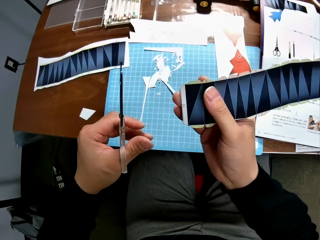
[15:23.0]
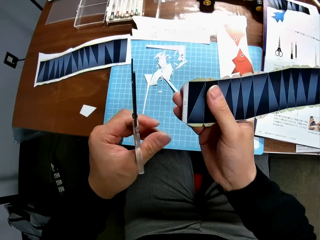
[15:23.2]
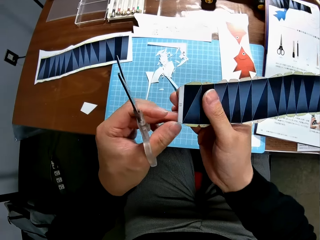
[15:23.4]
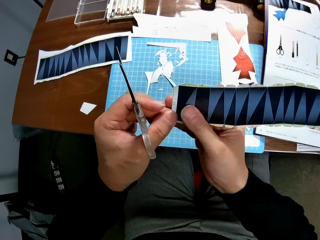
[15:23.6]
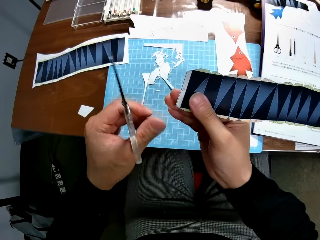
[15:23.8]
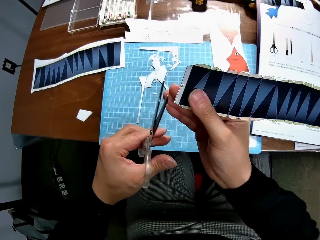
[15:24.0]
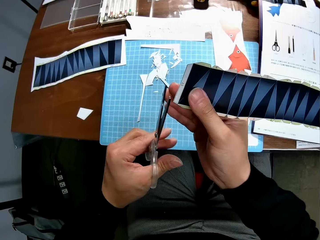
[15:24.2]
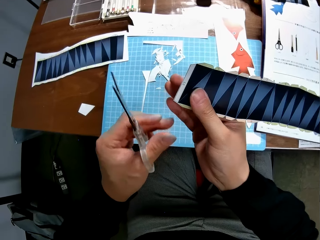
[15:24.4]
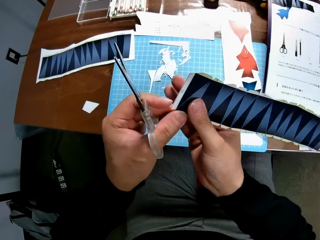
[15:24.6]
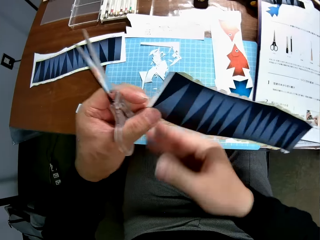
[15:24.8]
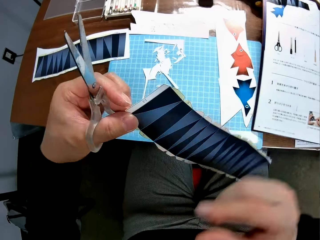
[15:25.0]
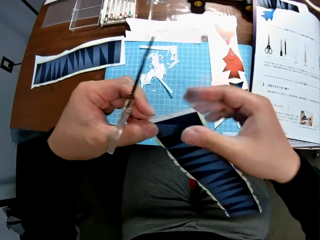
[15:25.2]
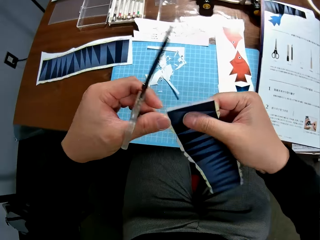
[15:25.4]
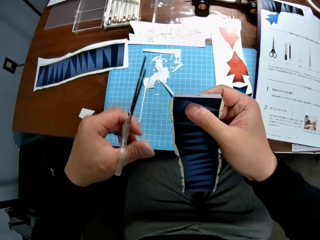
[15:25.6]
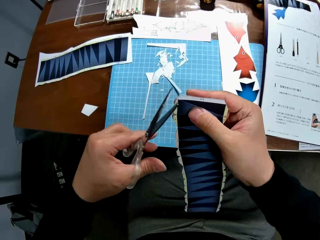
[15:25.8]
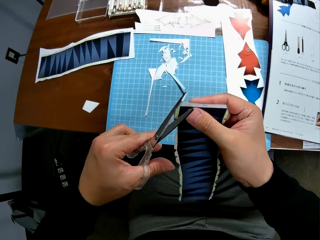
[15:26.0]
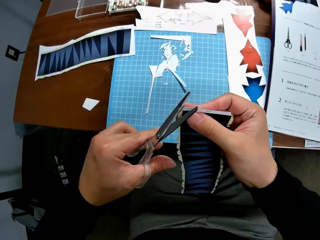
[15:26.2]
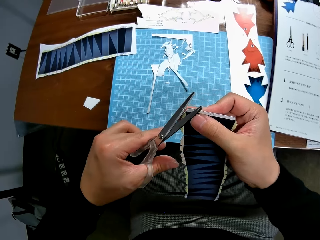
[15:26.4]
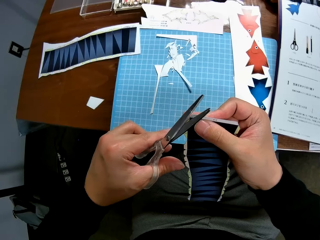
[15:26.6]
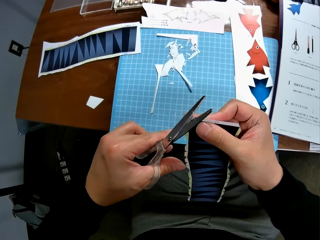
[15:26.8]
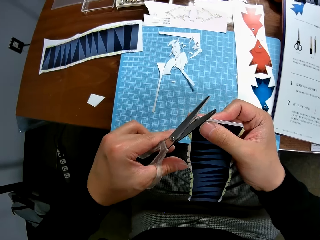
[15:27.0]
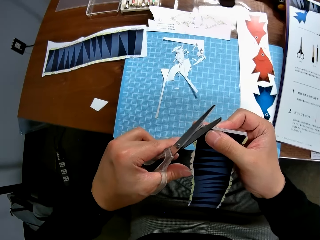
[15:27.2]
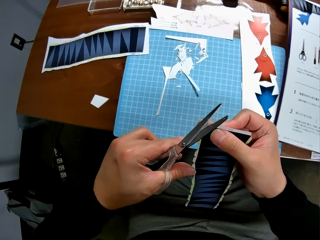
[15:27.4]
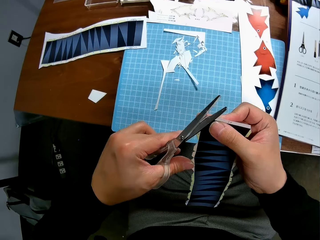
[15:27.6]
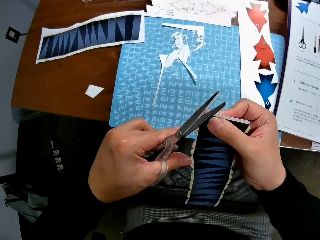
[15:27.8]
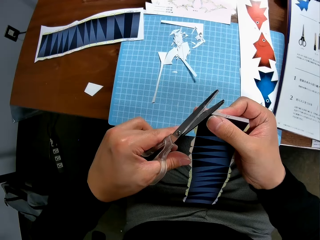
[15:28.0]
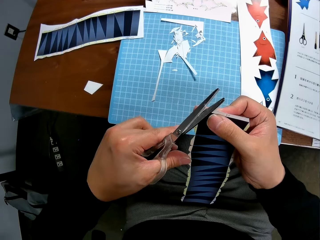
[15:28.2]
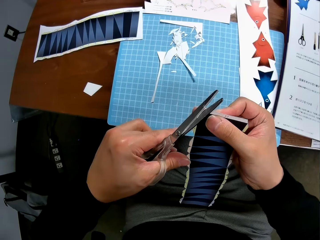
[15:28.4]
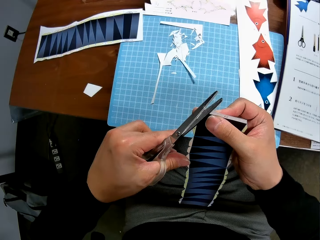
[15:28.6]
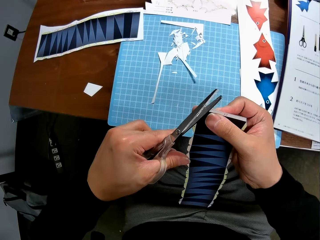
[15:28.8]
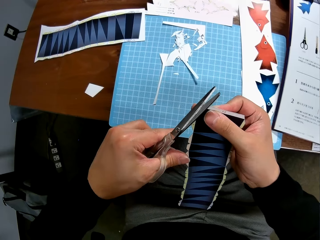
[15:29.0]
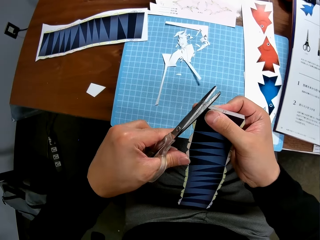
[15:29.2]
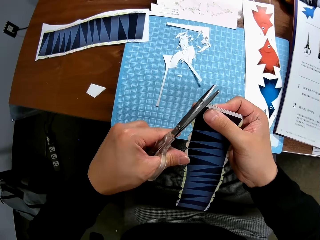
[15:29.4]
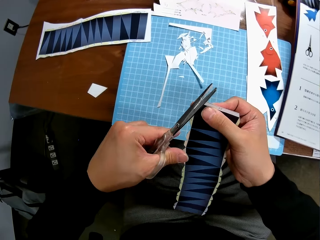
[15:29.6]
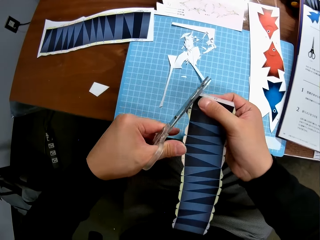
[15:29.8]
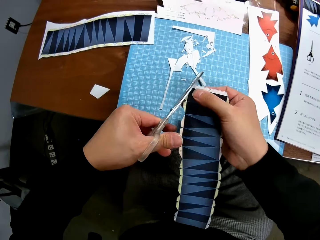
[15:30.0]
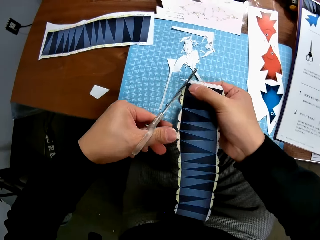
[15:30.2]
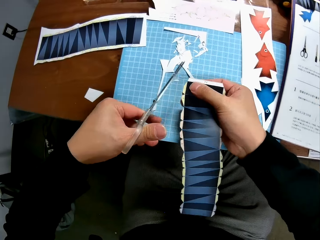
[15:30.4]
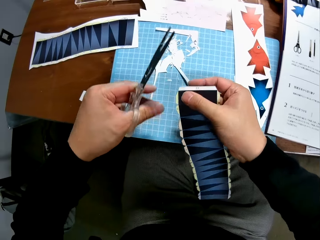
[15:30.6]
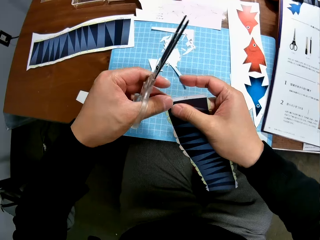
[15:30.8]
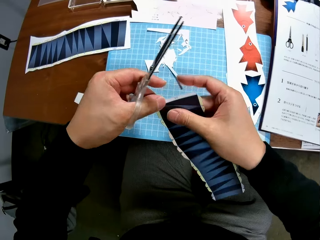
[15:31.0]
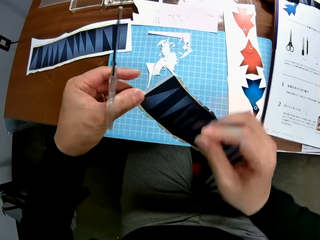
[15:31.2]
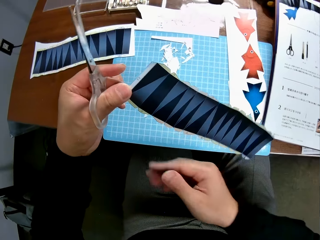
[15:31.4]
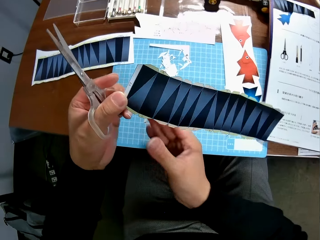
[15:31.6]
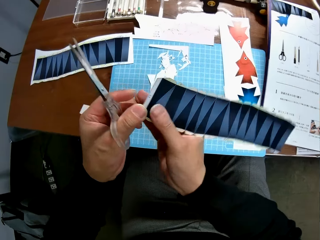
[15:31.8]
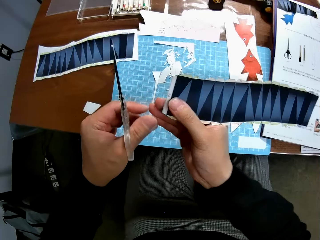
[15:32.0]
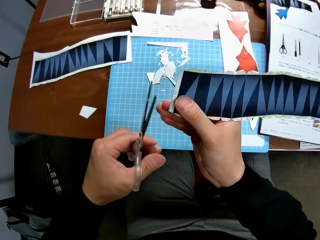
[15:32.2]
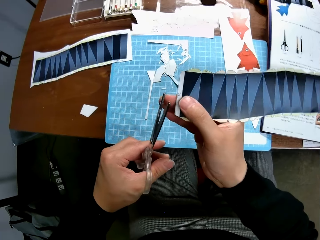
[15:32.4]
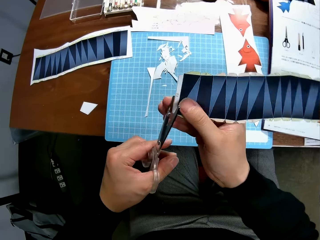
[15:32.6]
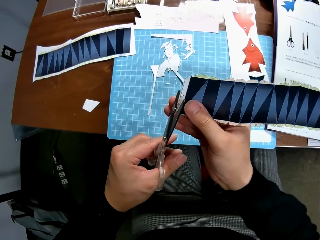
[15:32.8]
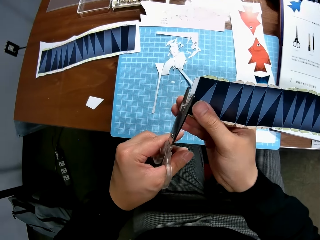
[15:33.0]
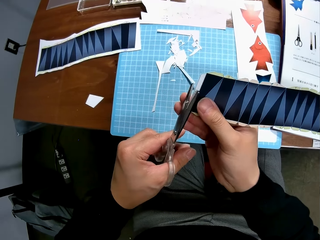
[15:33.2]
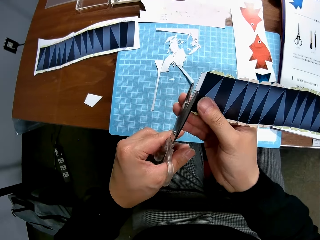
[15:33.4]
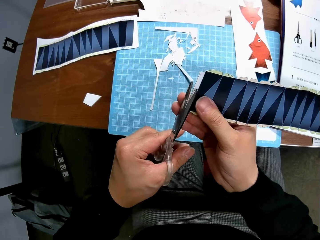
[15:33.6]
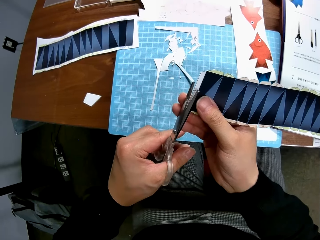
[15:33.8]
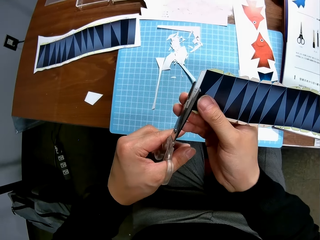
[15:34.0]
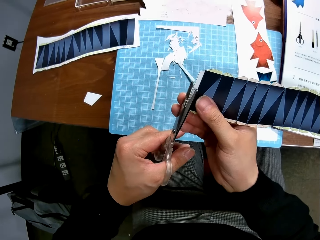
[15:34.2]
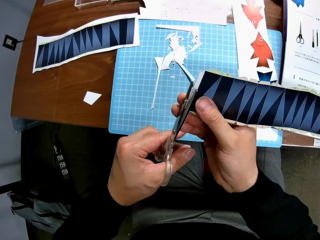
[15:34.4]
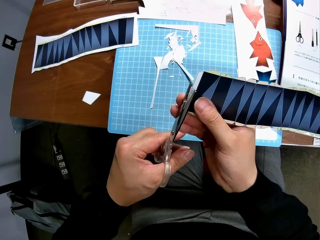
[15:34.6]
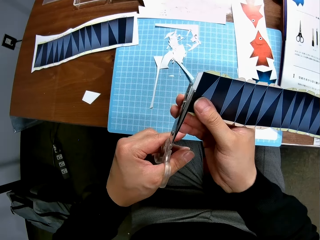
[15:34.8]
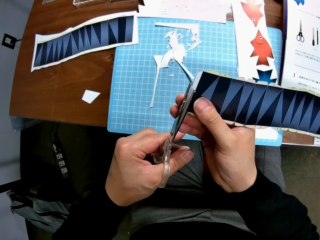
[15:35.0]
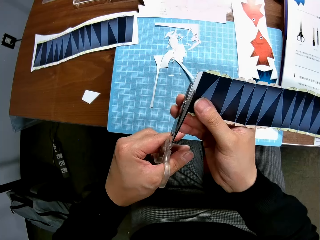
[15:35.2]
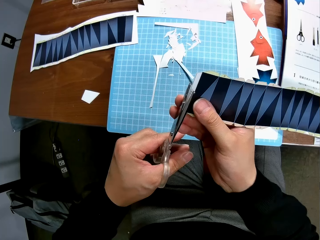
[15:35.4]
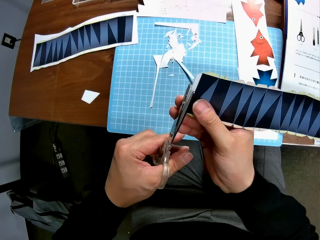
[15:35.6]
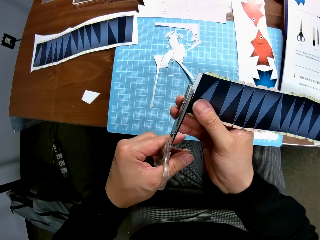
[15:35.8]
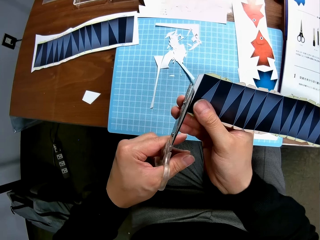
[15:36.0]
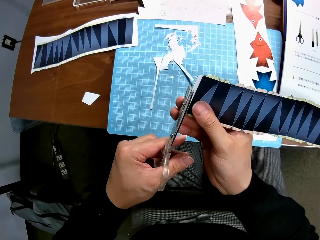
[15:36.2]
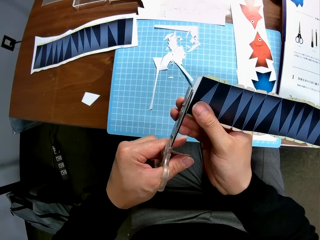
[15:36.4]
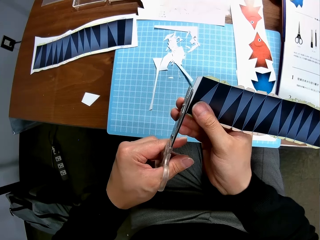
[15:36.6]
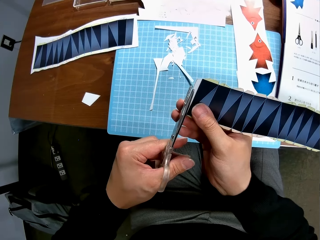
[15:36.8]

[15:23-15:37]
The camera wearer continues to craft the paper stock with the scissors. They cut the paper. They drop a cut piece of paper on the cutting mat on a table. They adjust the paper. They cut the paper.

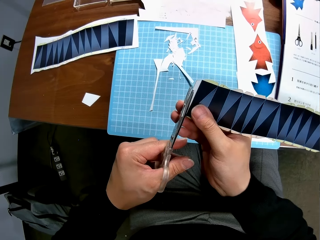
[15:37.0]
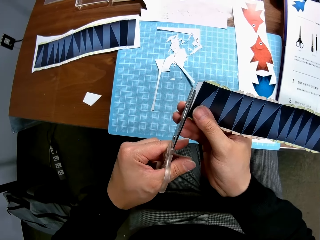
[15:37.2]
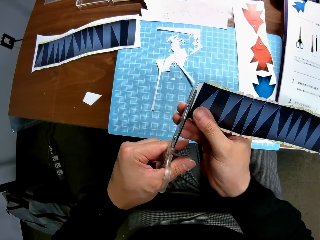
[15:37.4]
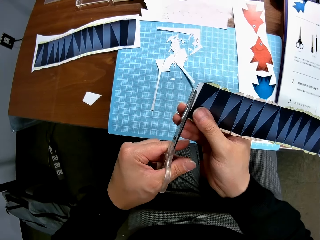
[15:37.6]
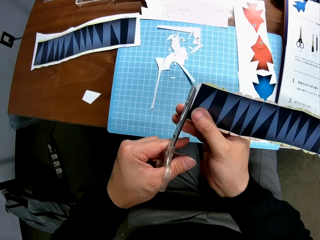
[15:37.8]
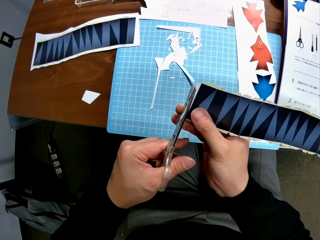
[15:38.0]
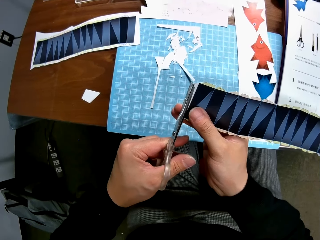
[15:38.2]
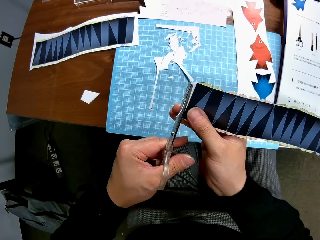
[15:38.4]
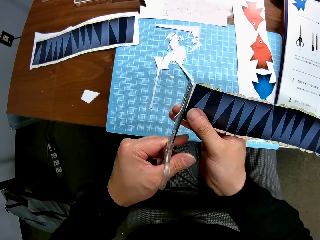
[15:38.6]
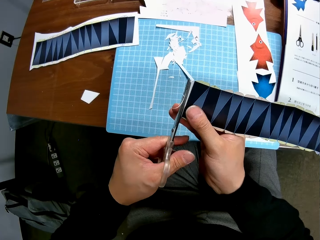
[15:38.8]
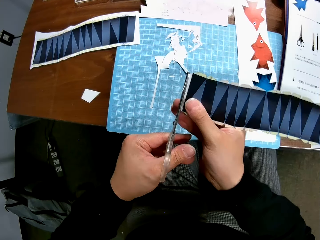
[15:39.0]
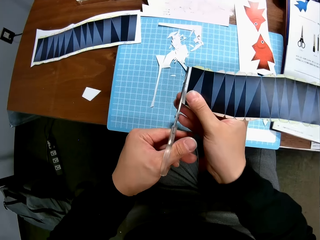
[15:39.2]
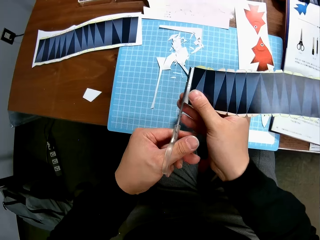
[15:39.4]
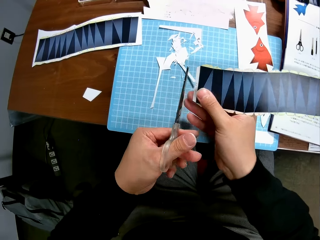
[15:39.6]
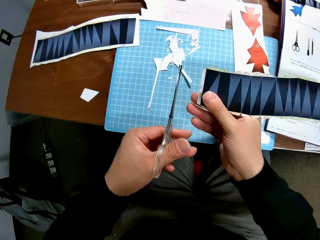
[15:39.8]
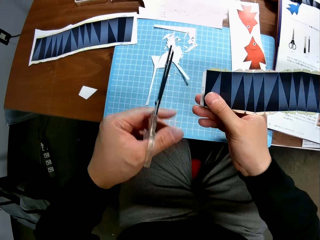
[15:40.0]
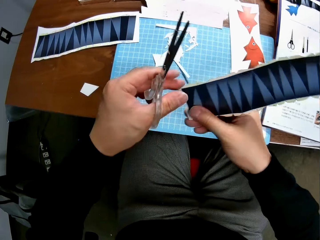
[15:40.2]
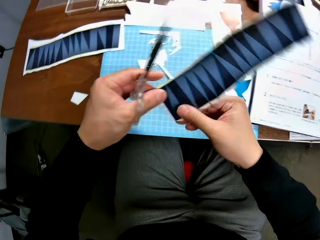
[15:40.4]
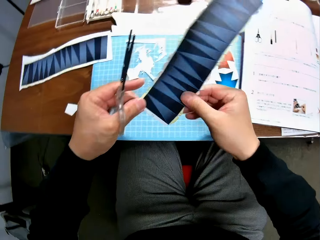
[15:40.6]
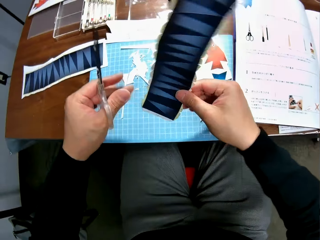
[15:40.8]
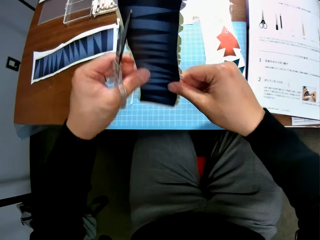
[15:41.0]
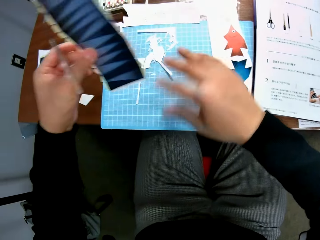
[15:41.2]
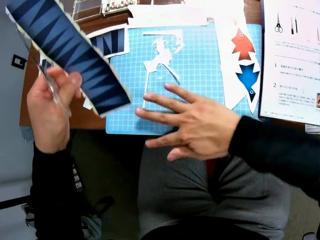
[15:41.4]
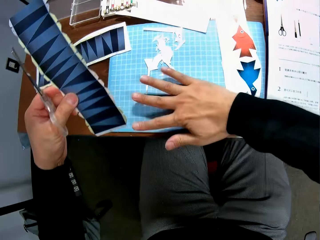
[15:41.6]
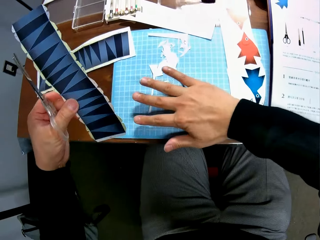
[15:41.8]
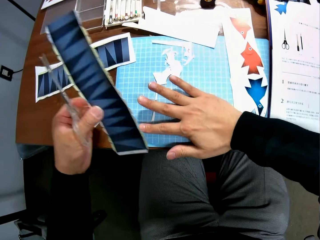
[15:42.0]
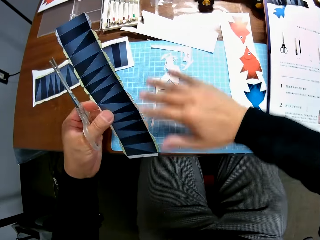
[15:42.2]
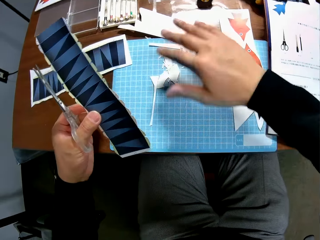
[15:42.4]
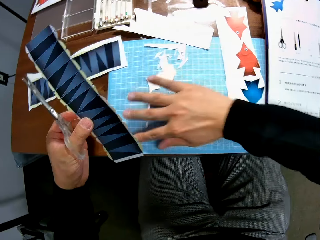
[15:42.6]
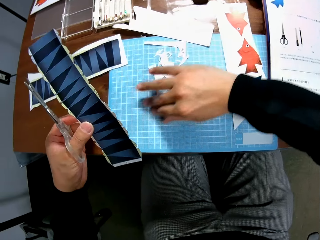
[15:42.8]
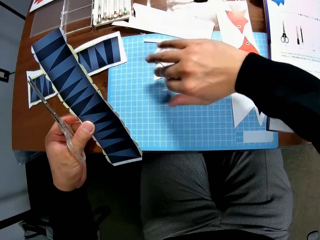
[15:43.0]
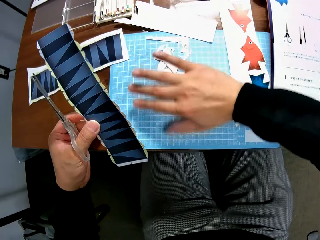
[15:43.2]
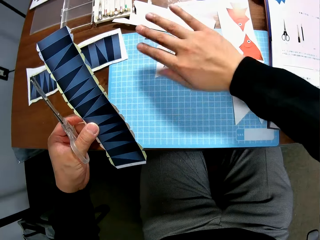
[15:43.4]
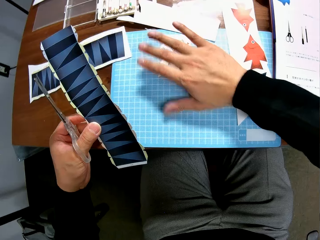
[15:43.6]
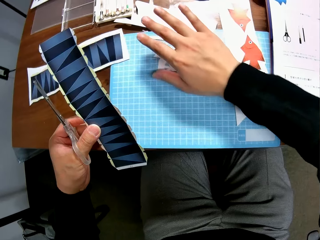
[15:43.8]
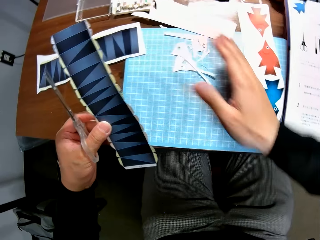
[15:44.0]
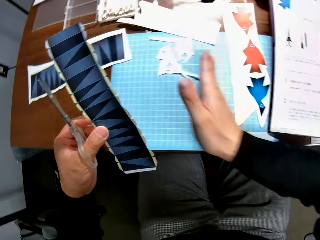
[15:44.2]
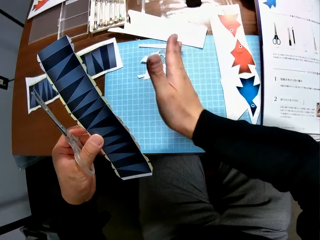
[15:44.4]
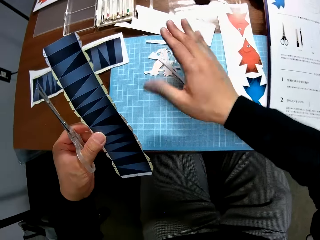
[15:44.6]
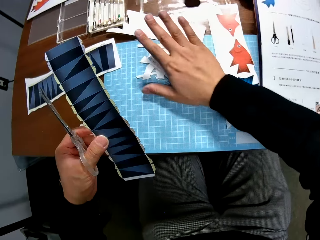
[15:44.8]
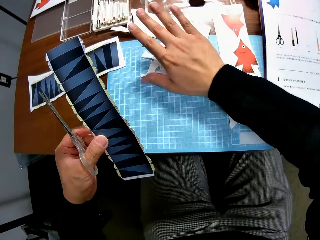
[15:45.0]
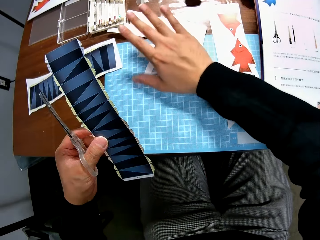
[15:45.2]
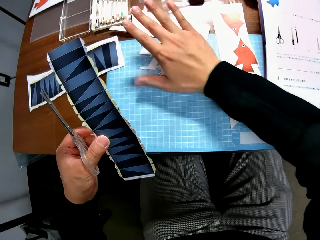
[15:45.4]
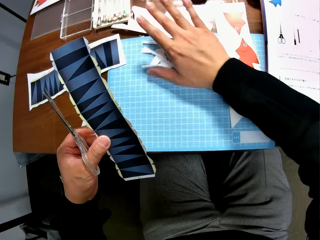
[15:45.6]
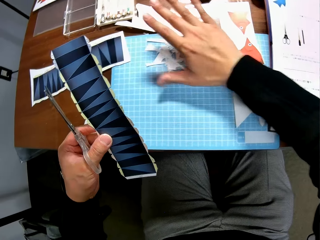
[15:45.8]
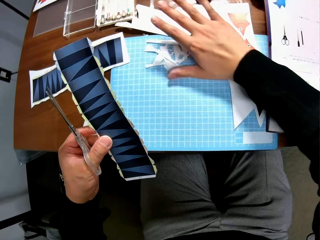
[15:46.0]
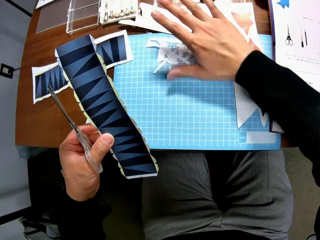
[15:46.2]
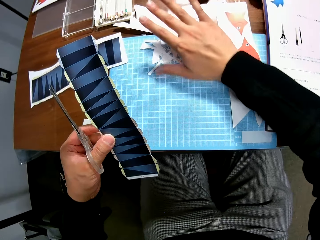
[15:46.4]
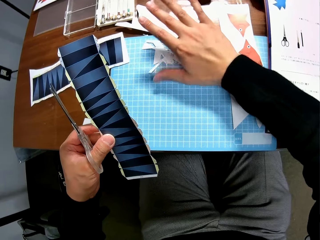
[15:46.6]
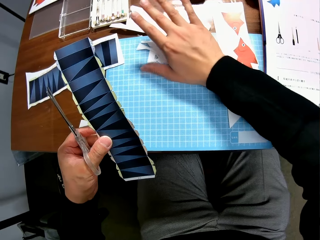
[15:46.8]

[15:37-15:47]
The camera wearer drops a cut piece of paper on the cutting mat on a table. He switches the paper stock from his right hand to his left hand. He adjusts the paper. He handles a piece of paper with the left hand. He tidies the cut pieces on the cutting mat together with his right hand.
